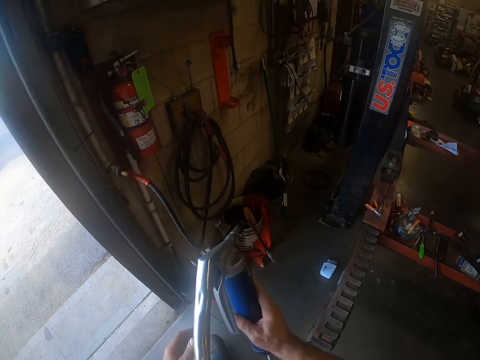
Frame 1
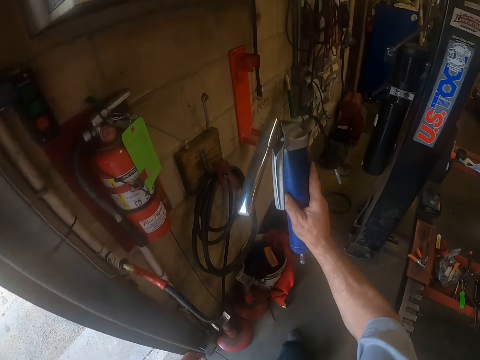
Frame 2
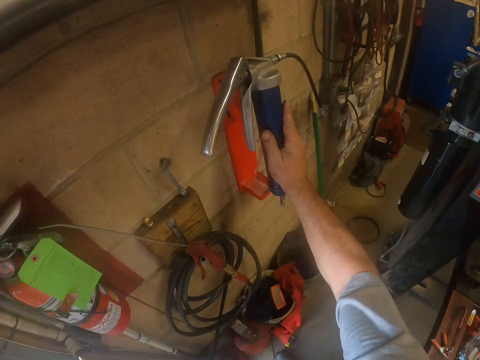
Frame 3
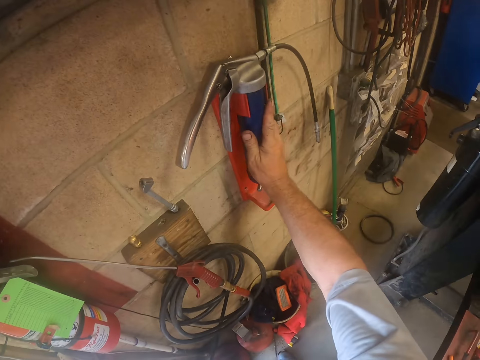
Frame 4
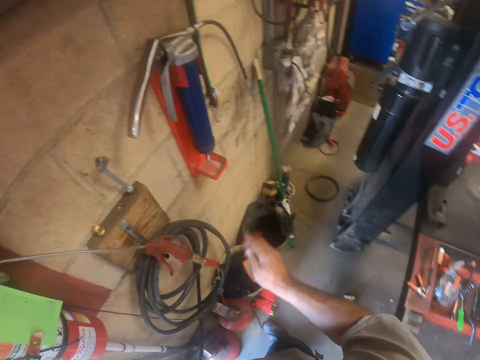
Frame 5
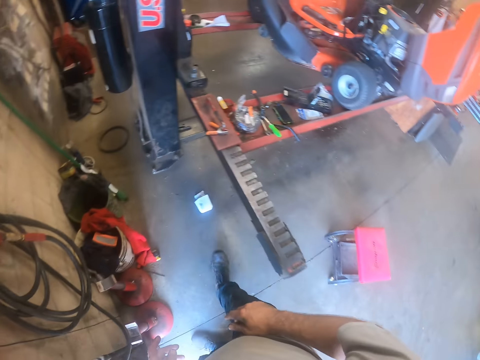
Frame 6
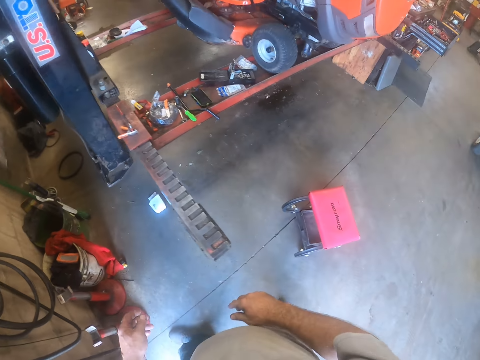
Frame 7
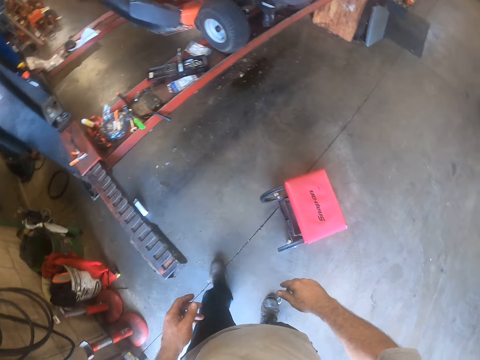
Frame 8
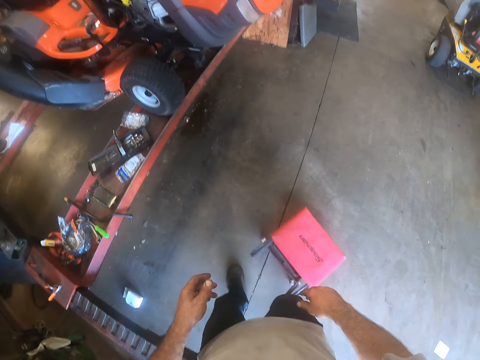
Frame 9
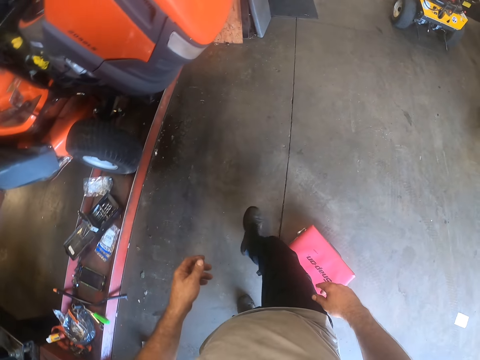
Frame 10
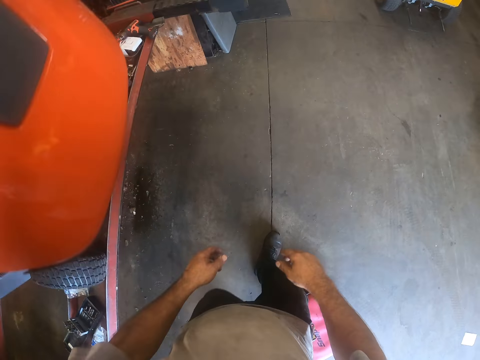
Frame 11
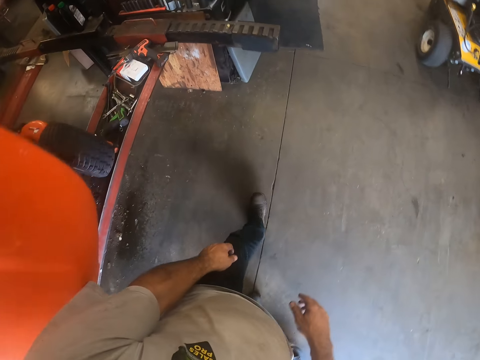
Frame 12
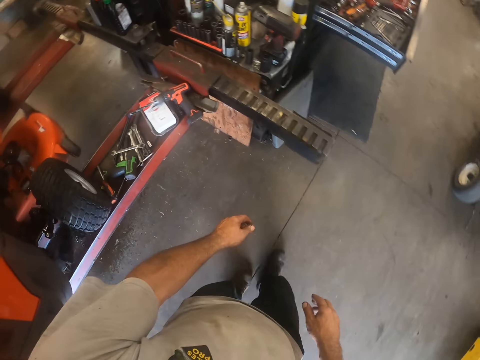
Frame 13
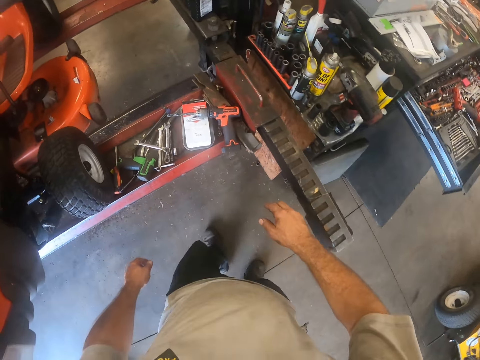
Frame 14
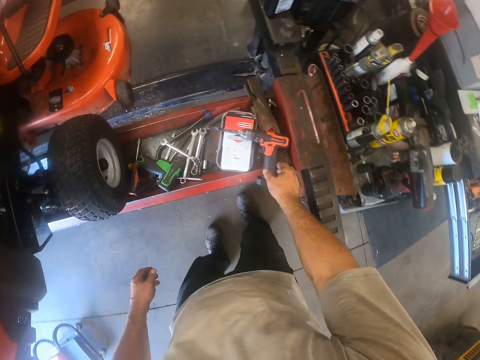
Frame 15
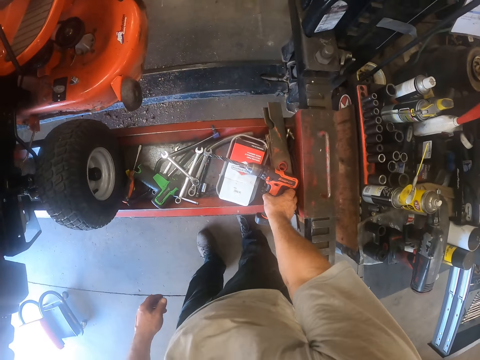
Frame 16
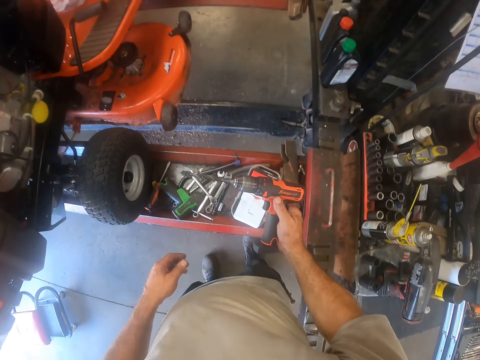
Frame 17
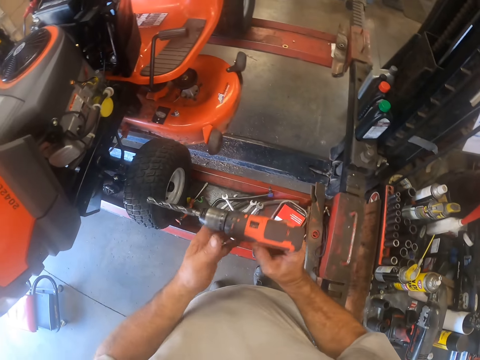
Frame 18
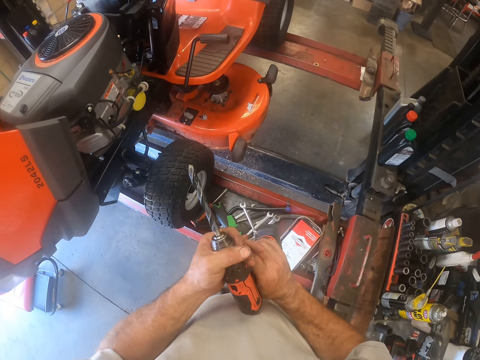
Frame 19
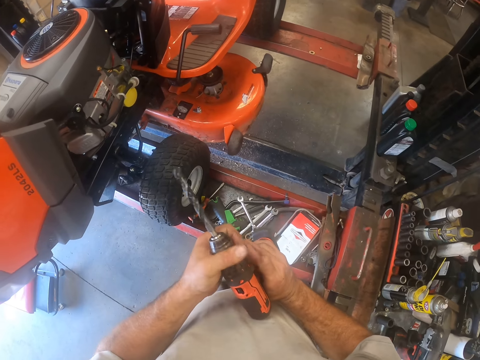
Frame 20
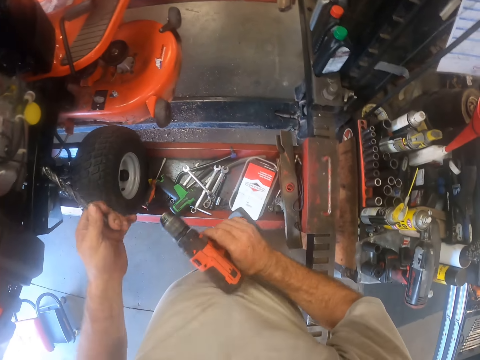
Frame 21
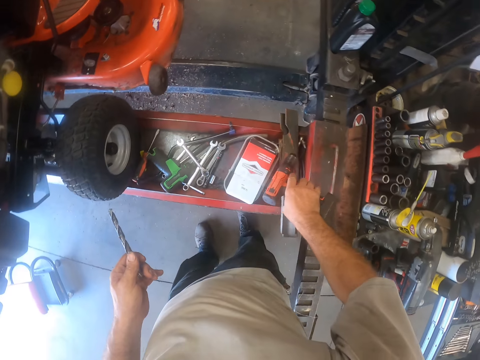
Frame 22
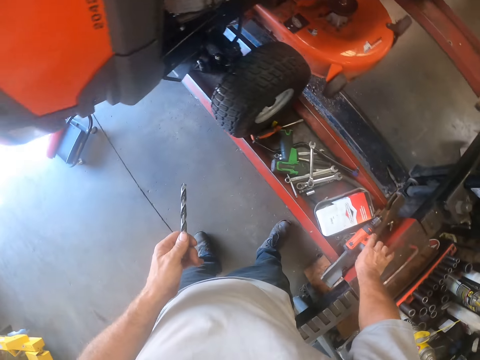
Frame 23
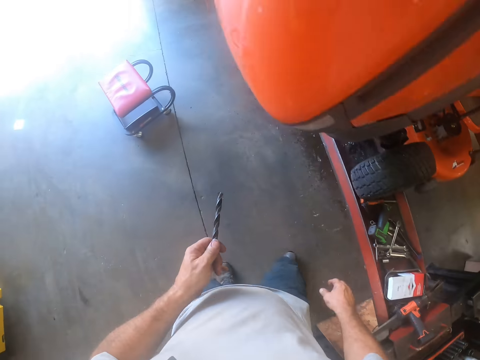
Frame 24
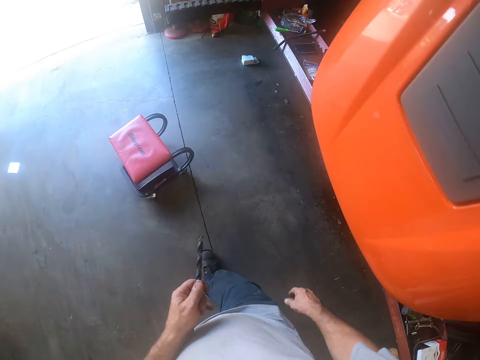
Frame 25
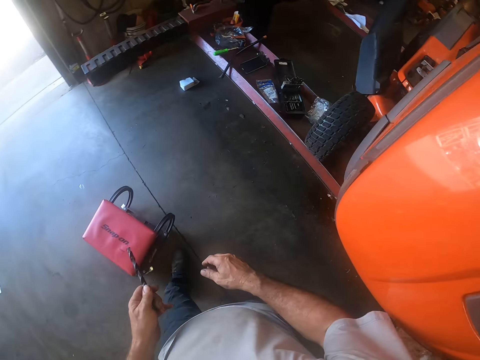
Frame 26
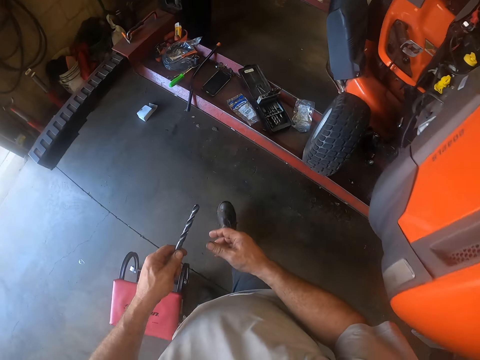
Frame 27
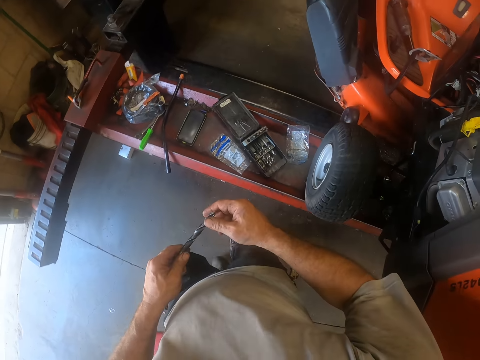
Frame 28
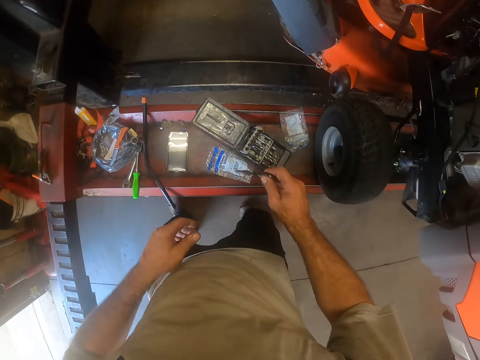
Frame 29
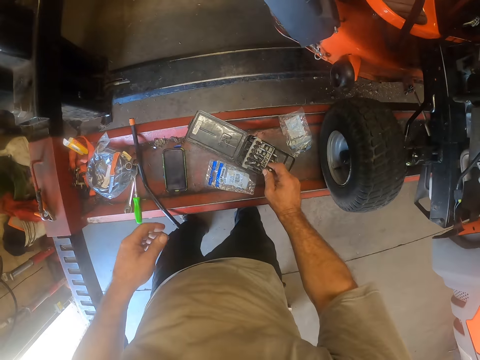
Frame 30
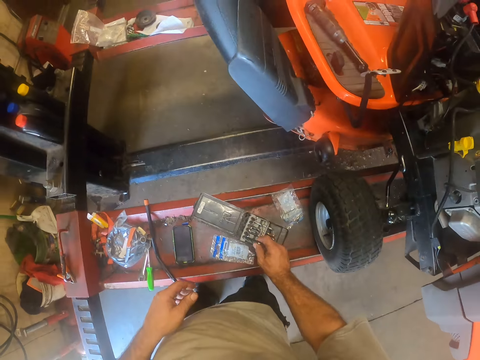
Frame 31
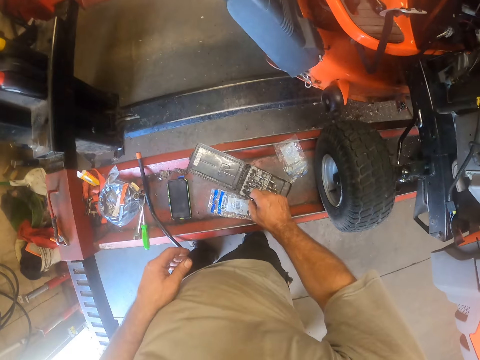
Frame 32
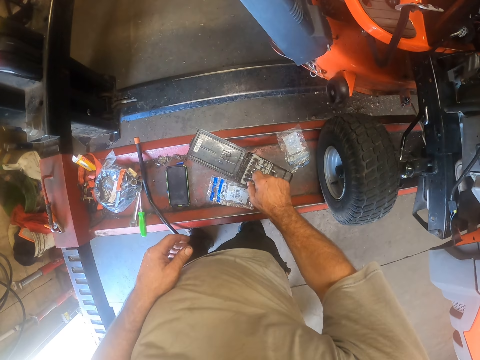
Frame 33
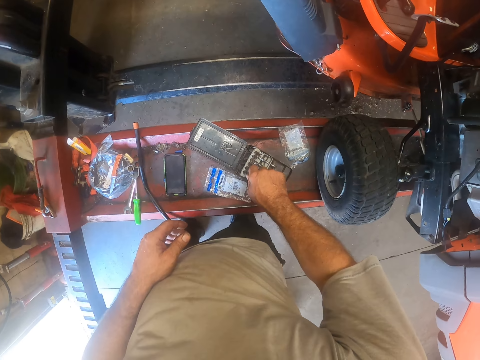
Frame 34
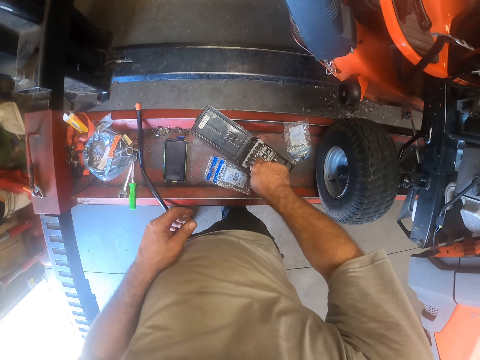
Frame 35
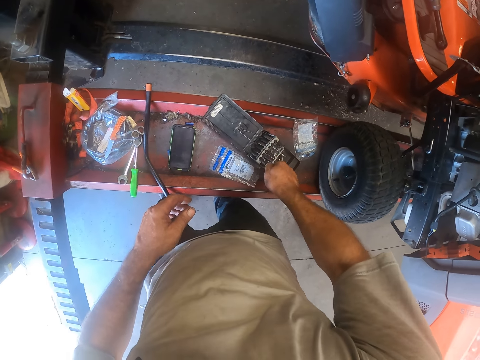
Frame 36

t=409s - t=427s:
The camera wearer holds the wheel pump or grease gun in his right hand. He passes the grease gun to his right hand. He hangs the grease gun on the wall with his left hand. He walks to the lawn mower. He picks up a drill or drill driver from a stand with his right hand. He removes a drill bit from the drill with his left hand. He holds the drill driver in his hands. He turns on the drill driver. He places the drill driver on the hydraulic lawn mower lift. He walks. He passes the drill bit to his right hand. He holds the drill bit in his right hand. He drops the drill bit in a case on the stand.

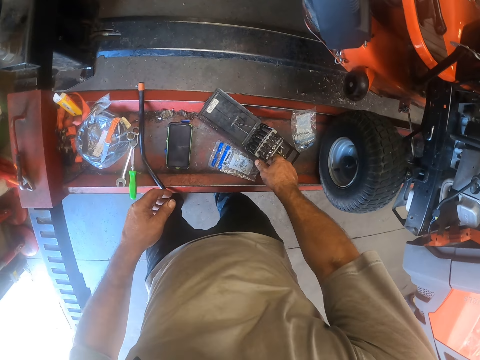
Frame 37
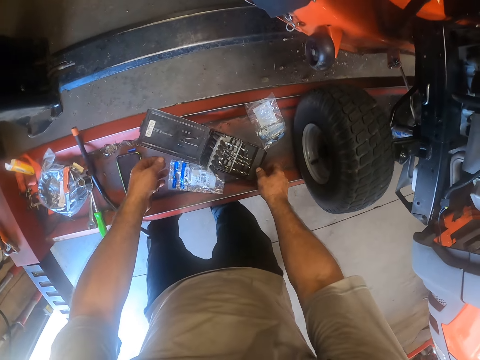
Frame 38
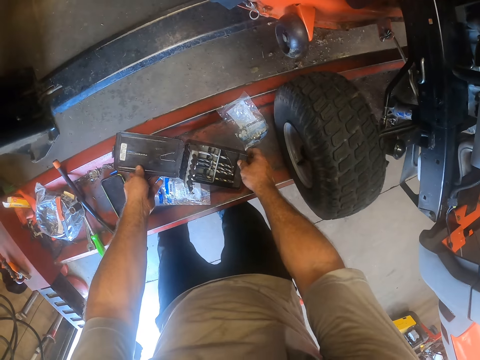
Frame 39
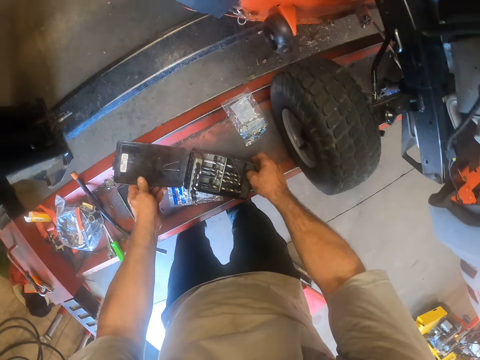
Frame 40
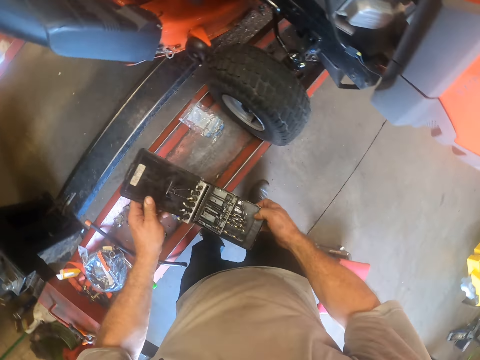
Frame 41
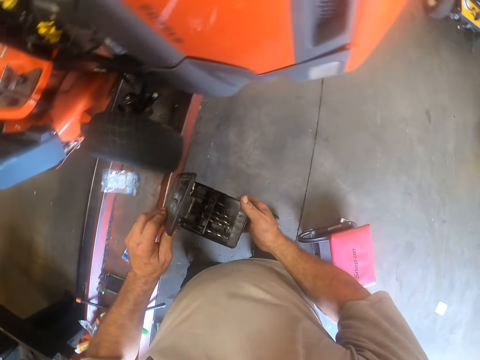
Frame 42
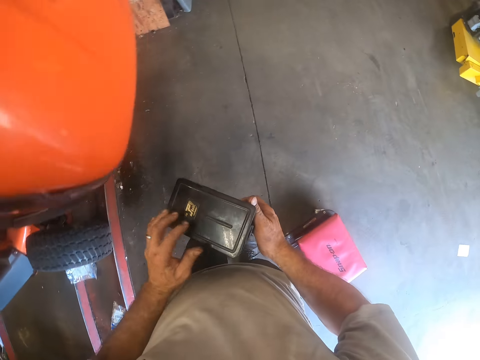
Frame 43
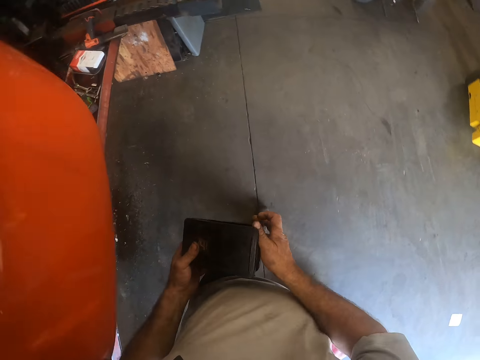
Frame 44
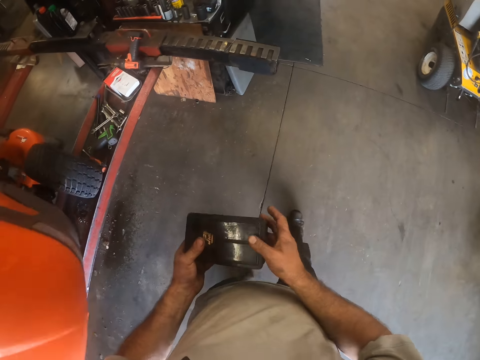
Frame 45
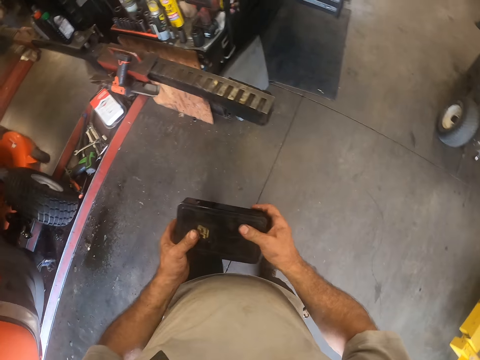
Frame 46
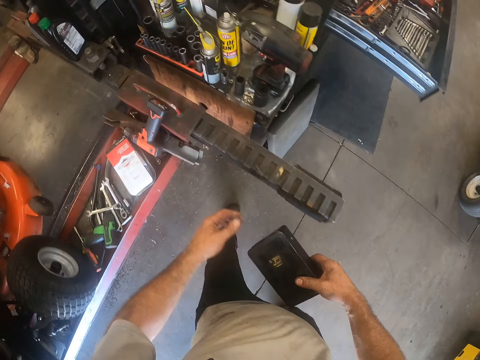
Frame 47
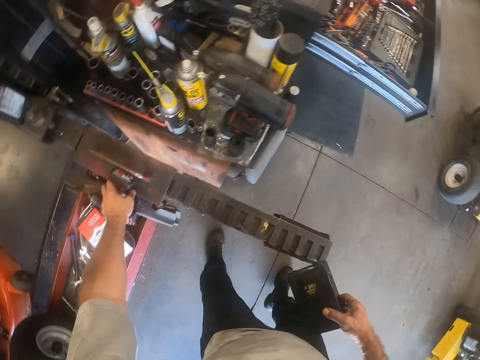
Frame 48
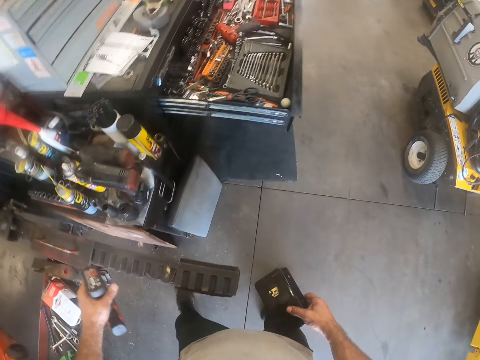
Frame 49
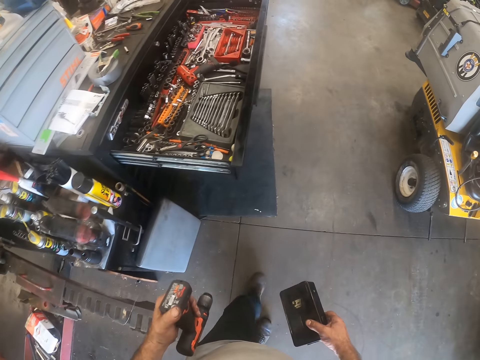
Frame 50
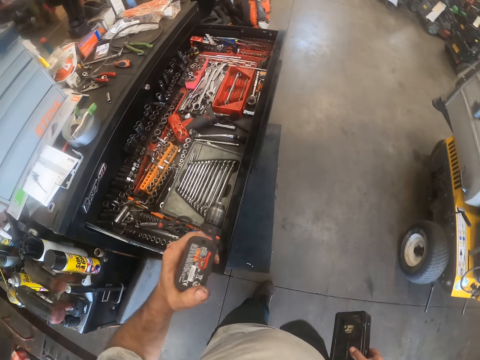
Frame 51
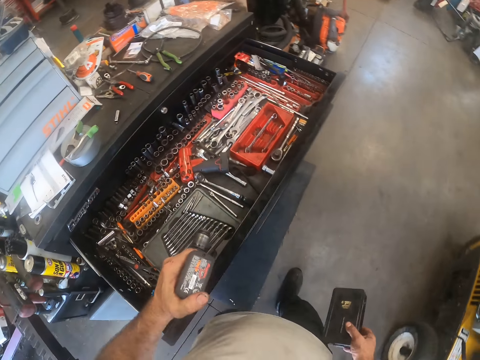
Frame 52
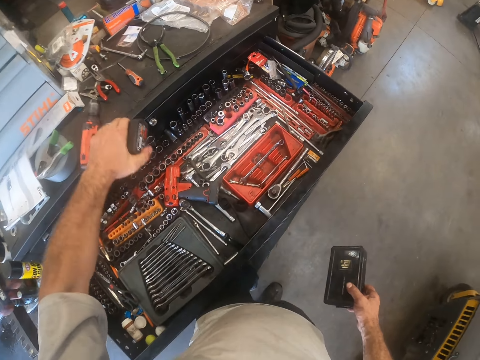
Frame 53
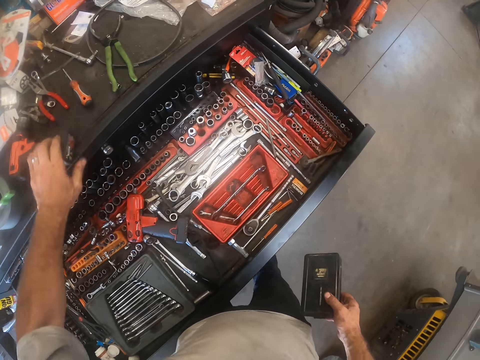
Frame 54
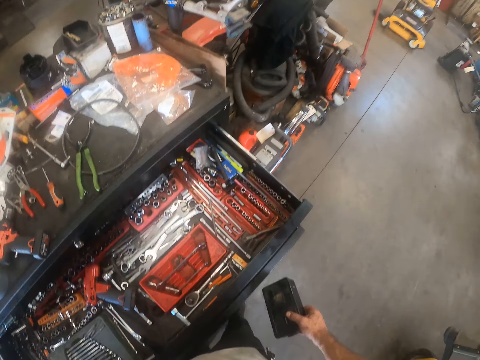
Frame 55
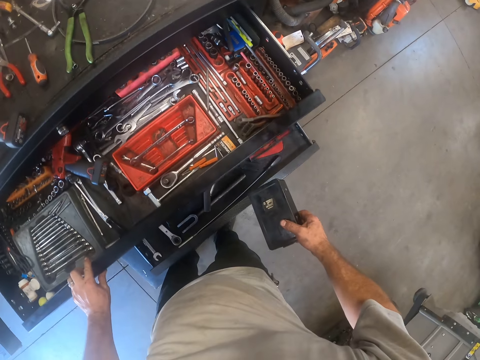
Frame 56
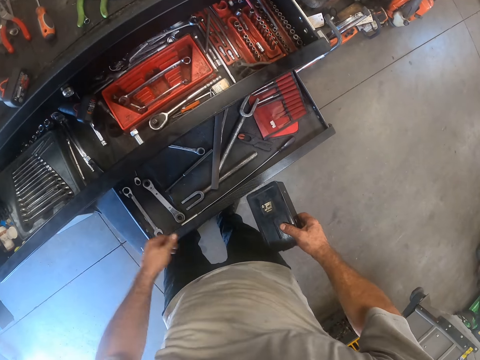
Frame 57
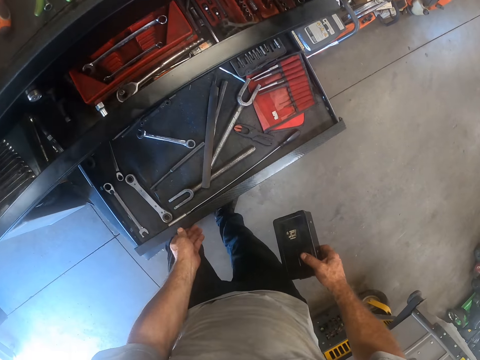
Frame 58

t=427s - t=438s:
The camera wearer picks up the case from the stand with his hands. He closes the case. He walks. He passes the case to his right hand. He holds the drill driver in his right hand. He picks up the drill from the stand with his left hand. He walks around the garage. He drops the drill on a file storage with his left hand. He closes a drawer in the file storage with his left hand. He closes another drawer in the file storage with his left hand.
